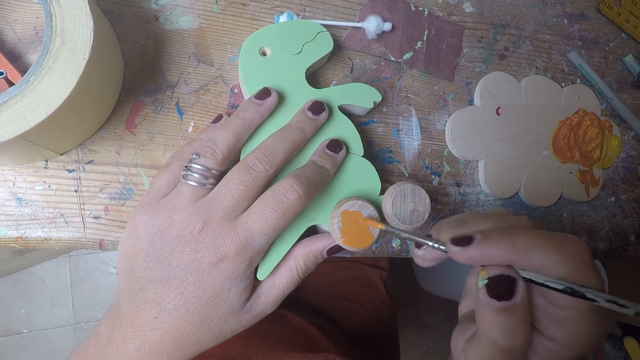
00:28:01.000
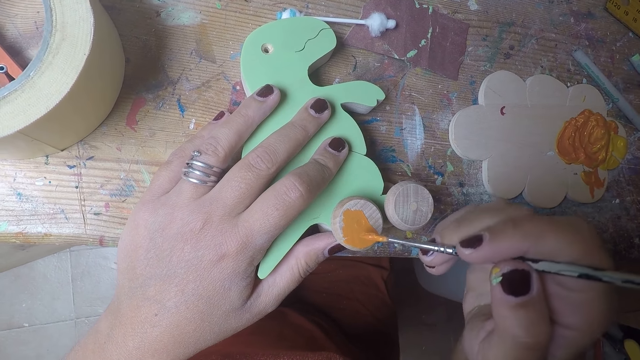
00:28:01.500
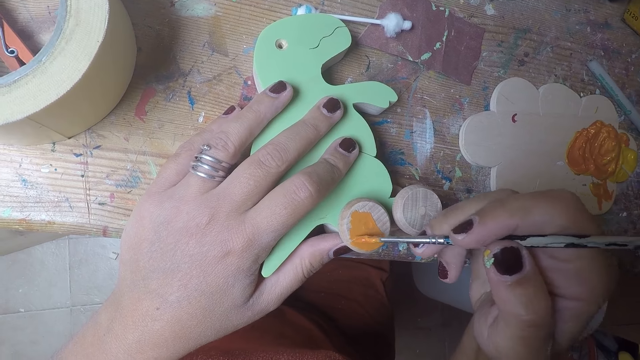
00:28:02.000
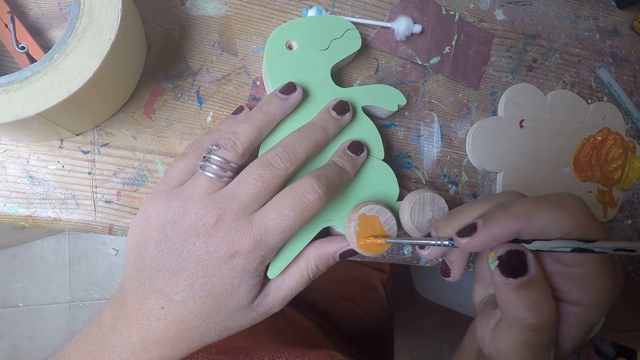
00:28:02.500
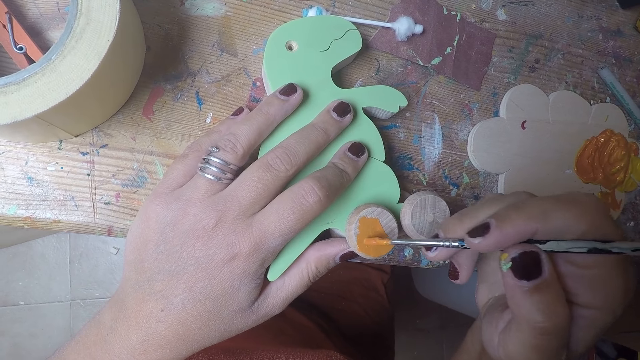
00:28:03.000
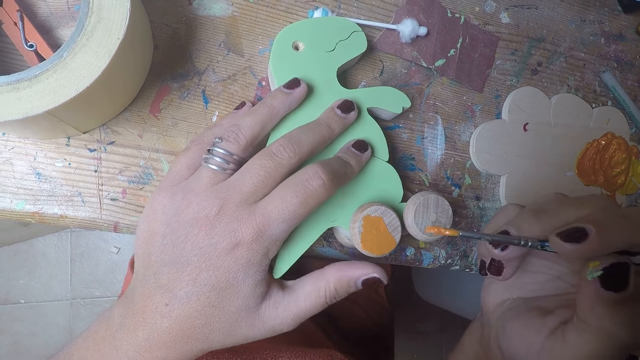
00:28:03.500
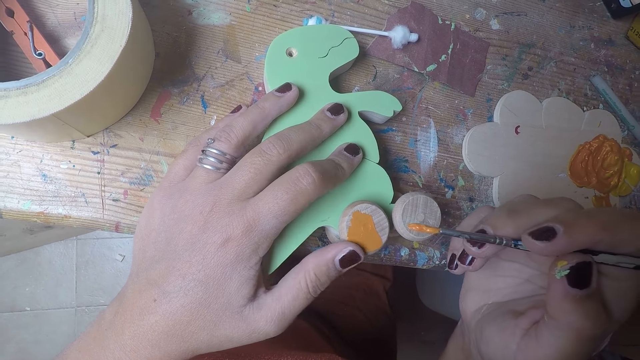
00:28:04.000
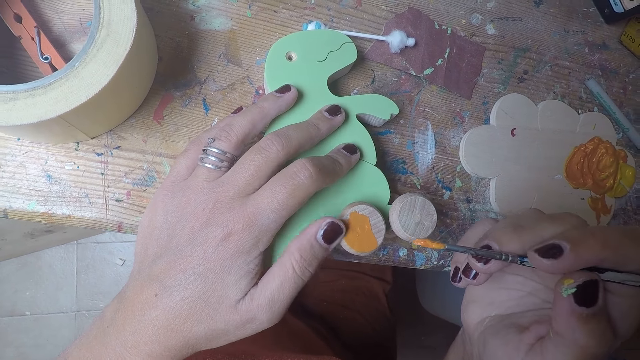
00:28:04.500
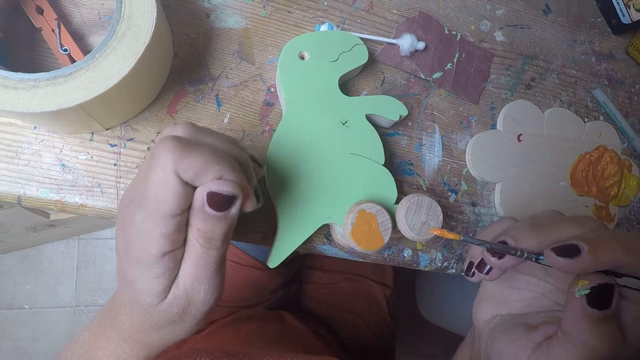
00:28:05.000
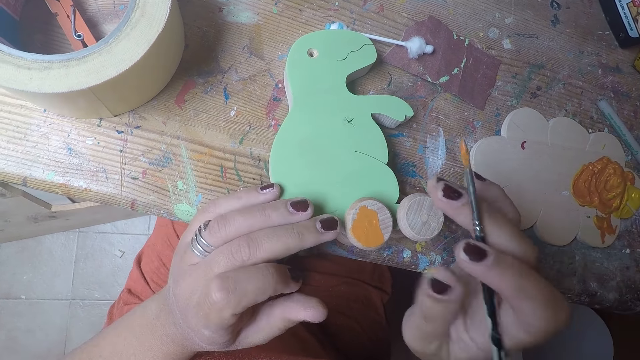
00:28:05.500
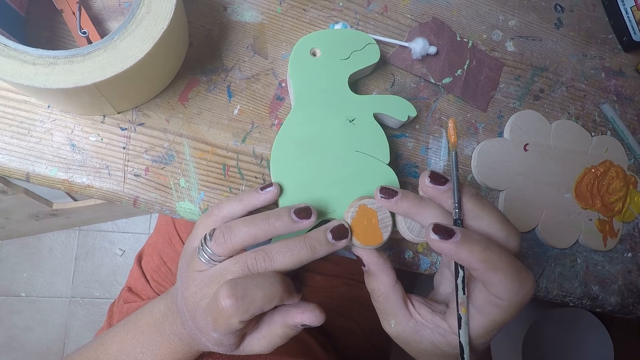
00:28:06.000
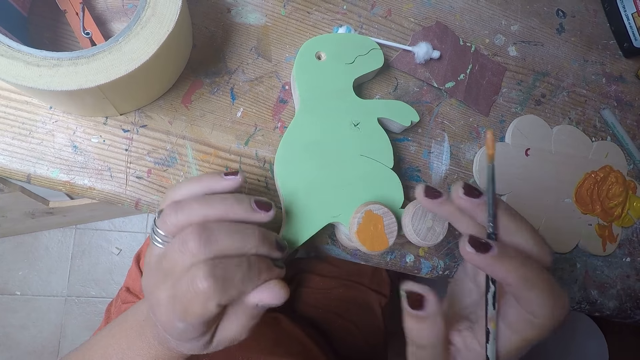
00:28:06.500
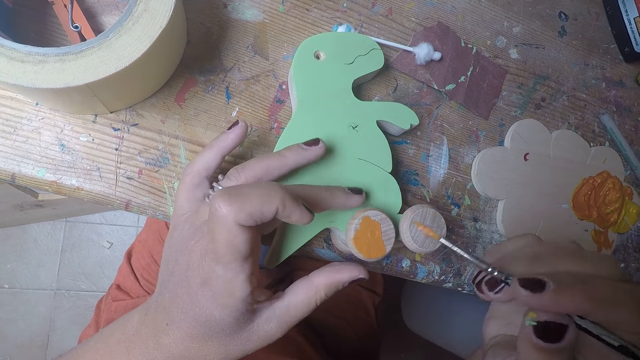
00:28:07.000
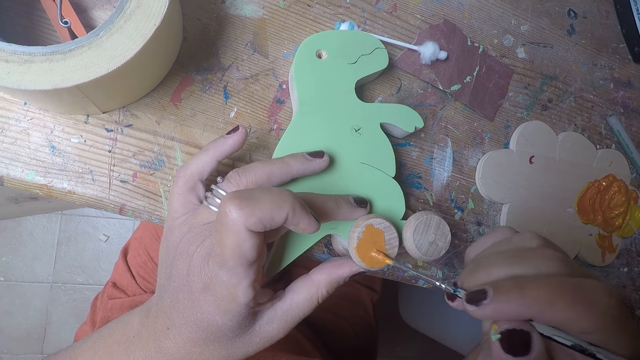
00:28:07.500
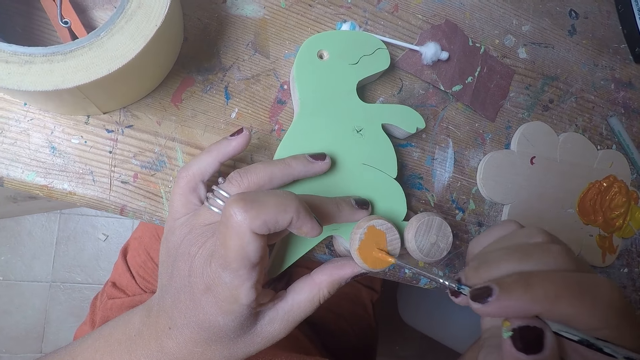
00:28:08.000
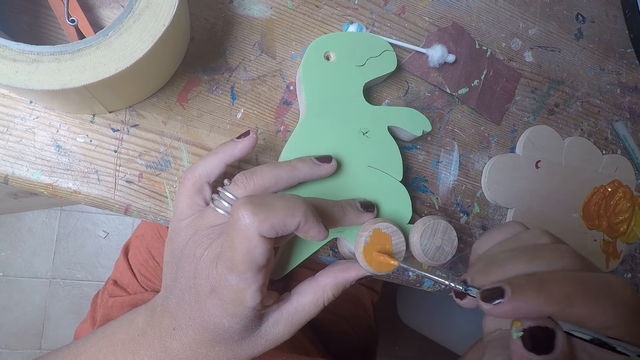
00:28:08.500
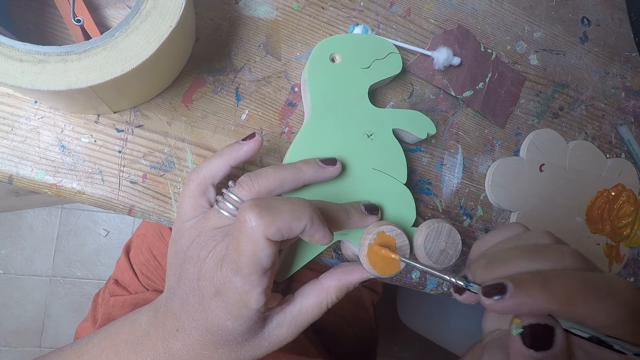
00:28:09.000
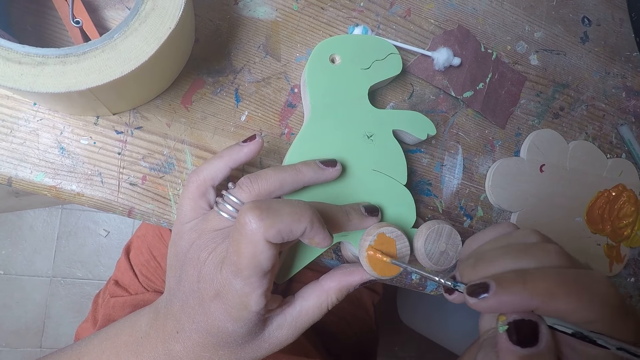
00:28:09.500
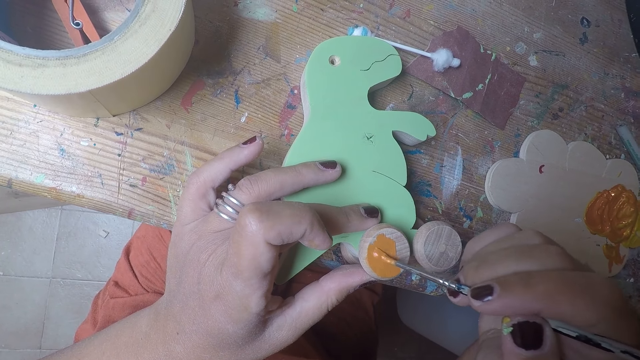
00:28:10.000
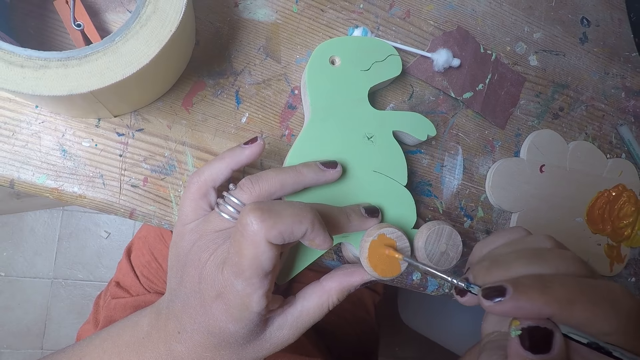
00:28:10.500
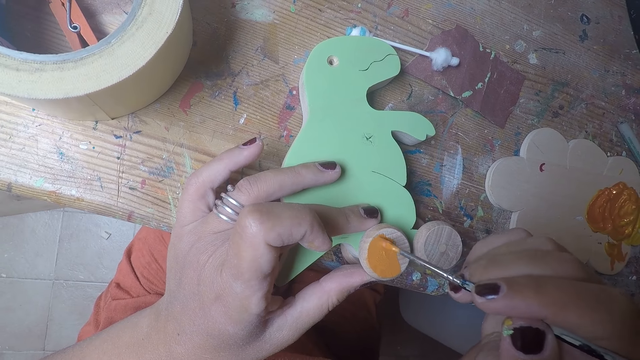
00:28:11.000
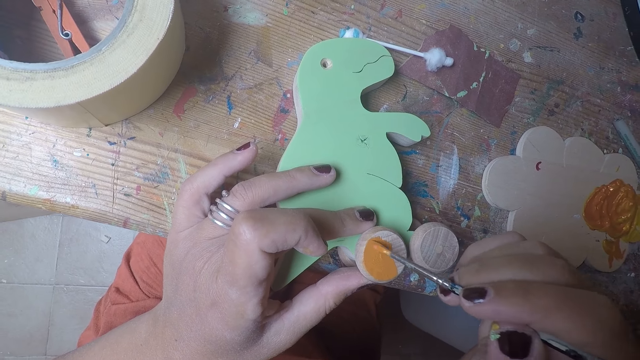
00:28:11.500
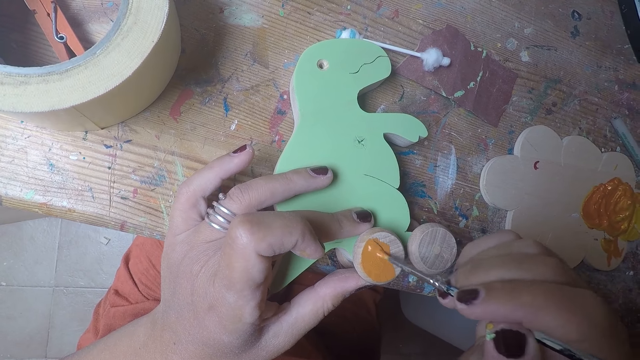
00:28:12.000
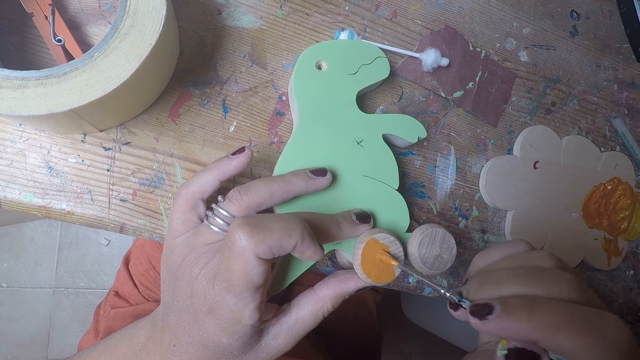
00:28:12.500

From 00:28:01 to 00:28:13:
The camera wearer removes the paintbrush from the wheel. She cleans the side of the round wood on the wood shaped dinosaur with her left finger. She rubs her left fingers together. She removes her thumb from the wheel. She holds the round wood on the wood shaped dinosaur with her right hand. She cleans the side of the round wood on the wood shaped dinosaur with her left finger. She holds the round wood on the wood shaped dinosaur with two fingers of her left hand. She paints the round wood on the wood shaped dinosaur with the brush in her right hand. She puts the paintbrush on the wheel.

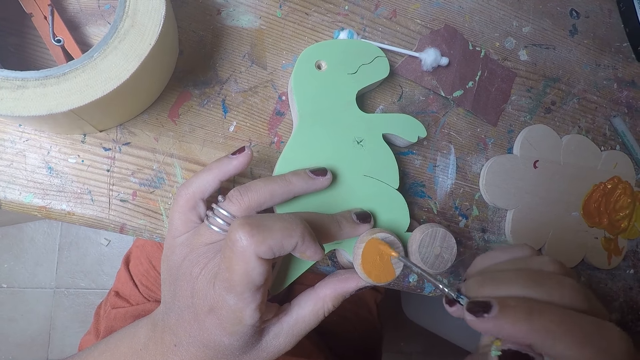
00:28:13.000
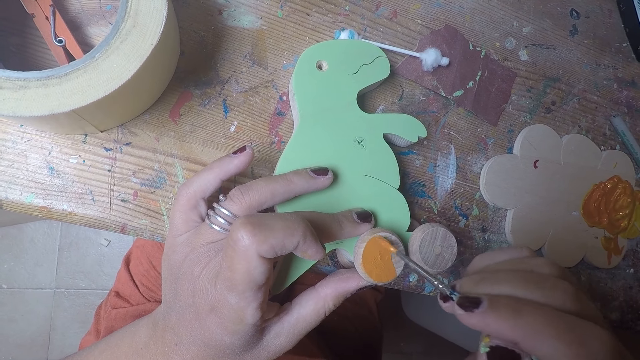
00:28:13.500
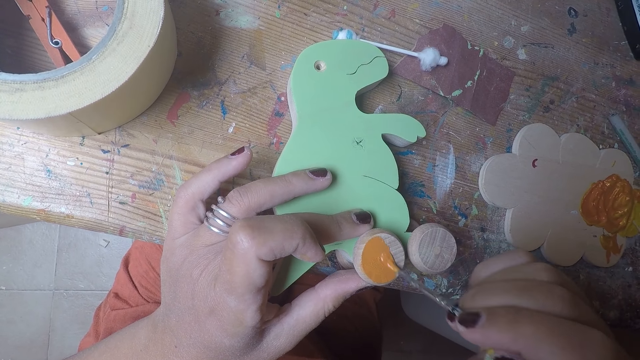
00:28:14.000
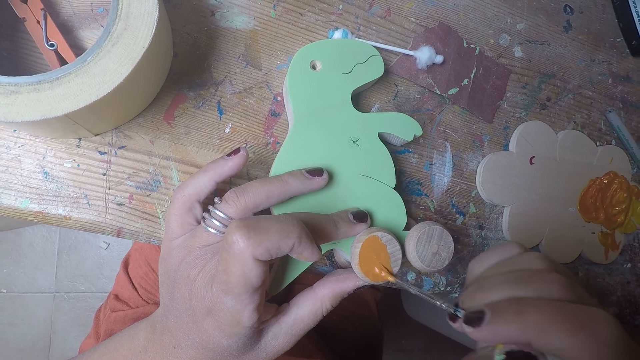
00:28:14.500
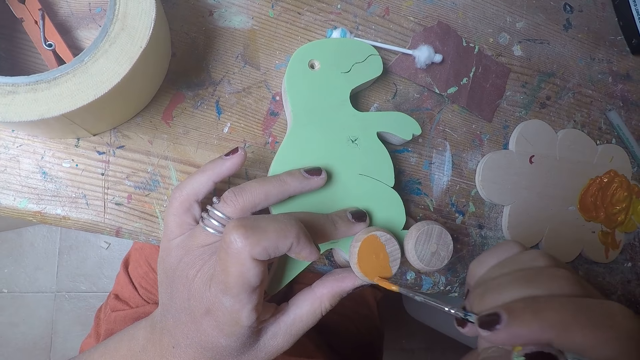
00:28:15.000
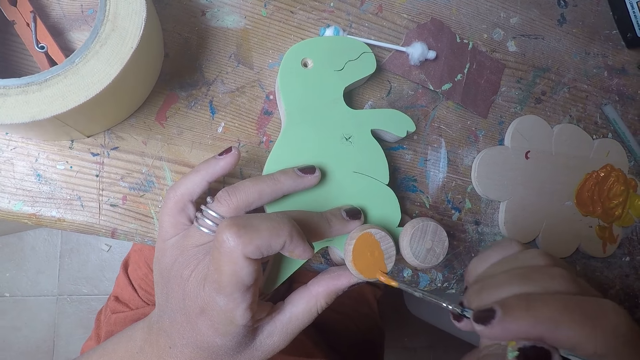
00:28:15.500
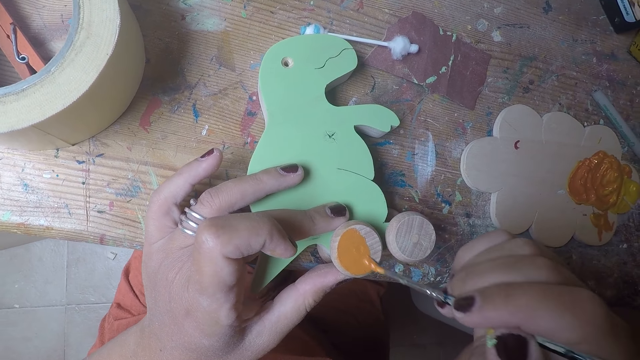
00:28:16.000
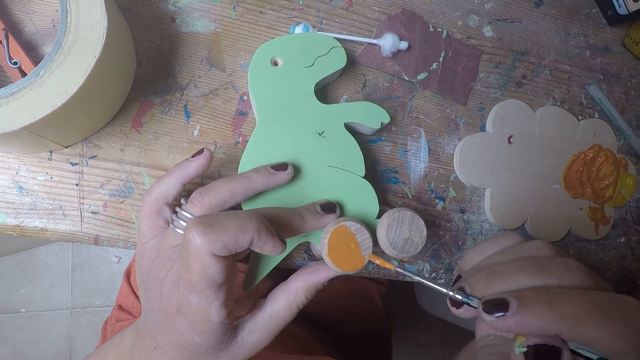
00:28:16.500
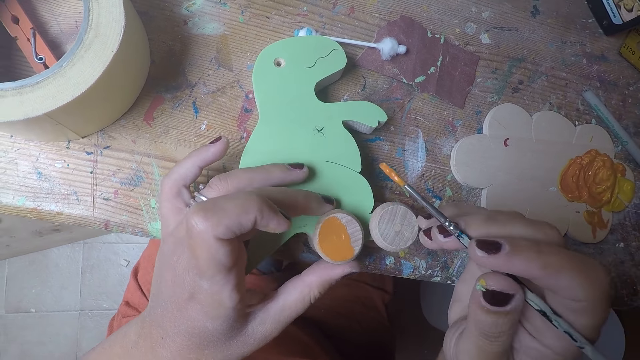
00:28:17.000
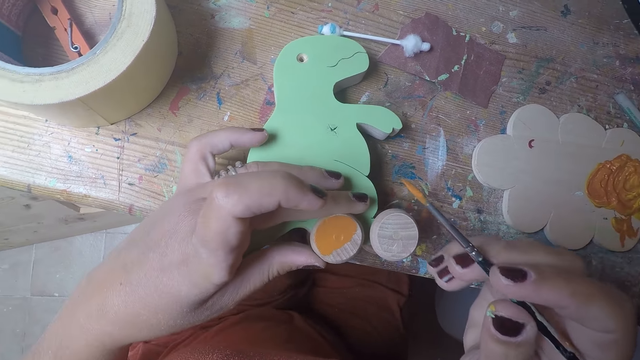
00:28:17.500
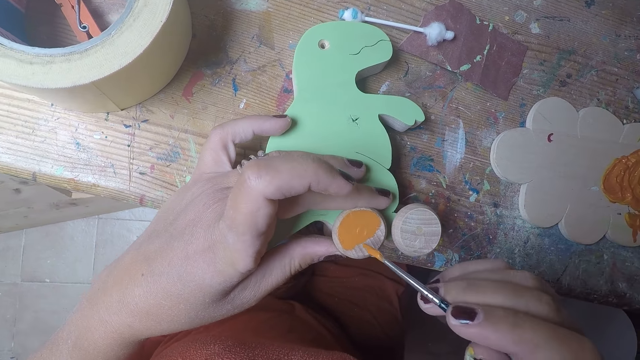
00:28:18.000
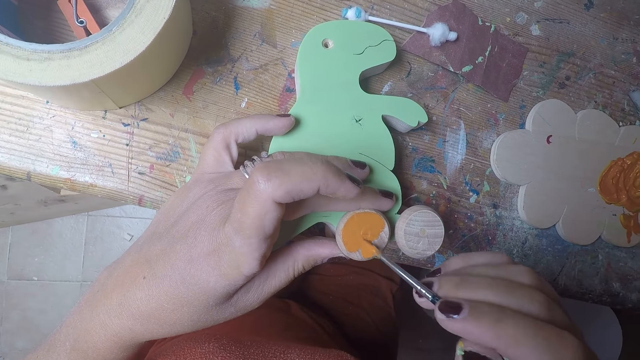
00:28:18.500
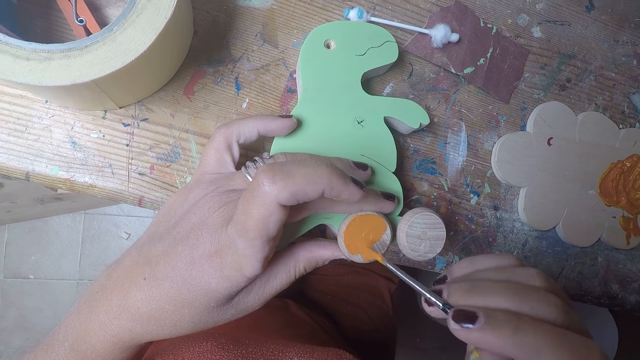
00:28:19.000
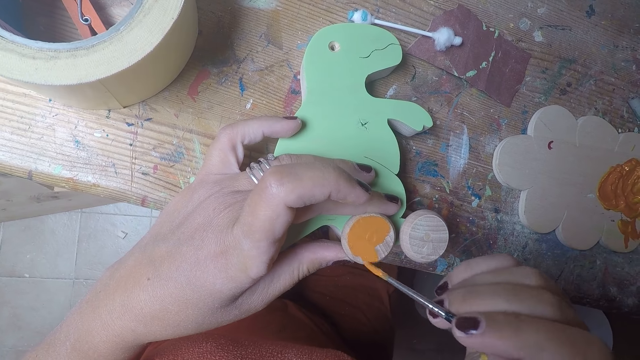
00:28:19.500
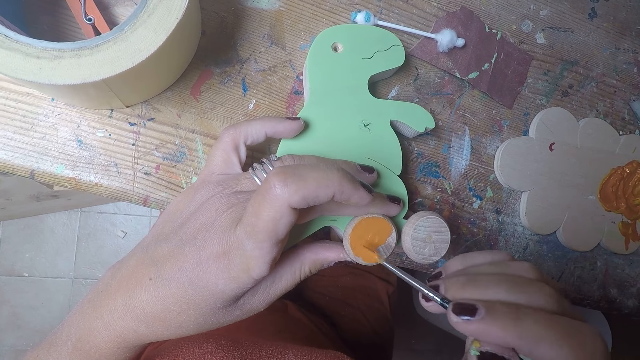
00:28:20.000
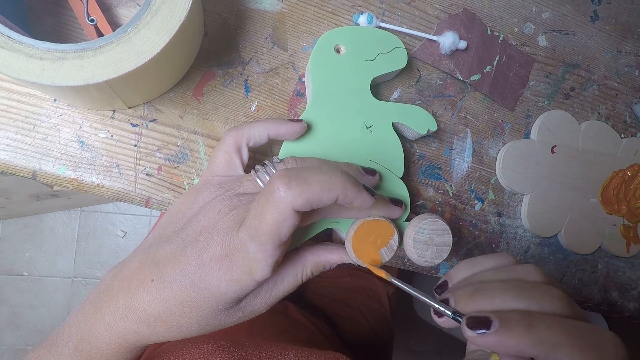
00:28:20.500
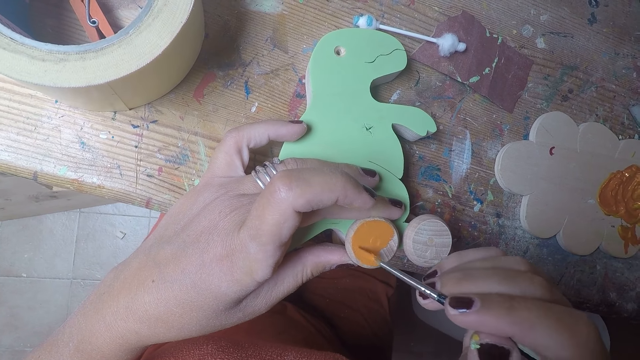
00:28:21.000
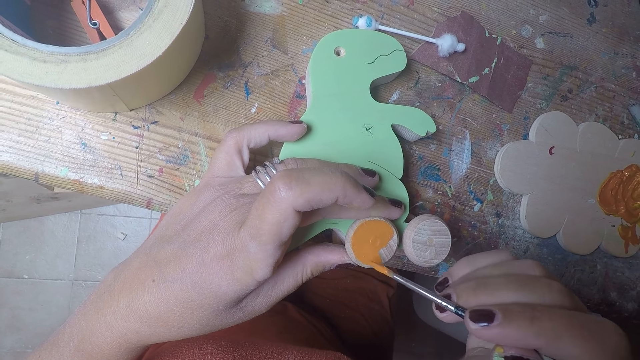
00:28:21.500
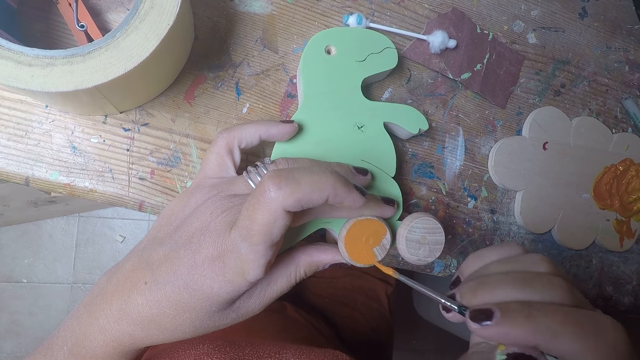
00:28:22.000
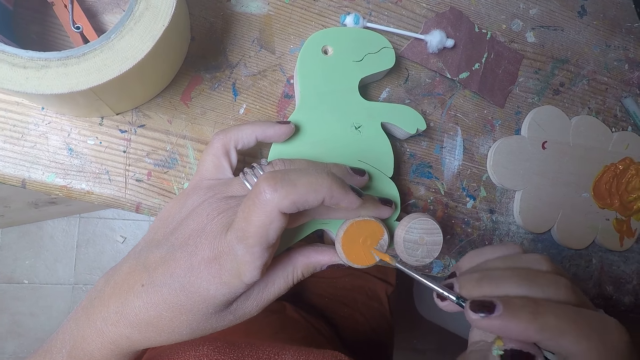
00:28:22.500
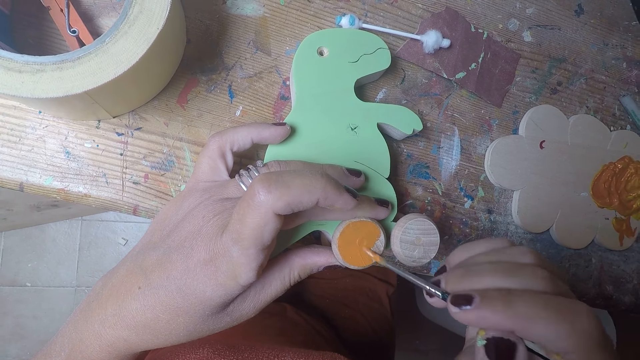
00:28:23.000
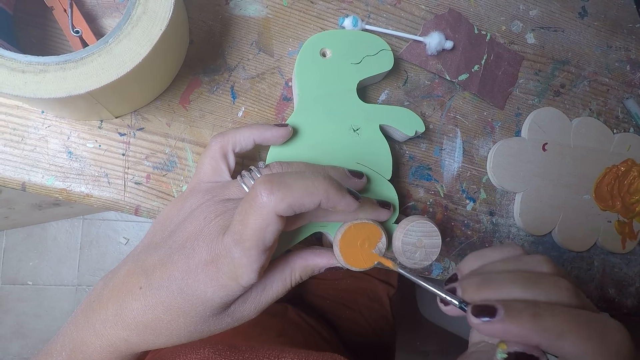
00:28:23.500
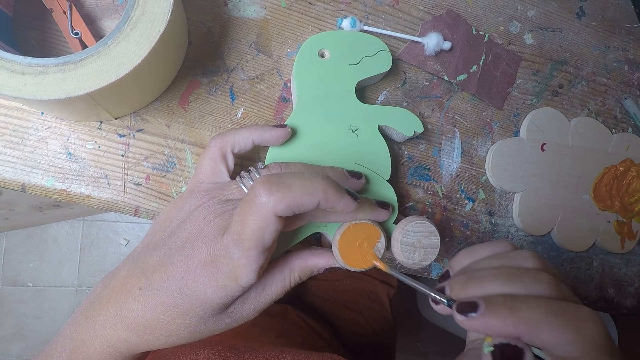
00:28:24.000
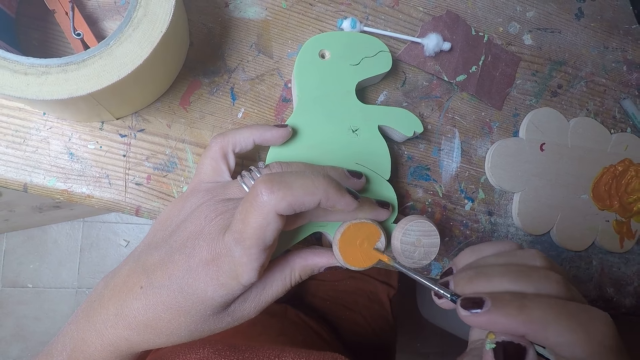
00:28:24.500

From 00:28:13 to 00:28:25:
The camera wearer rolls the round wood on the wood shaped dinosaur with her left hand. She paints the round wood on the other side of the wood shaped dinosaur with the brush in her right hand.
